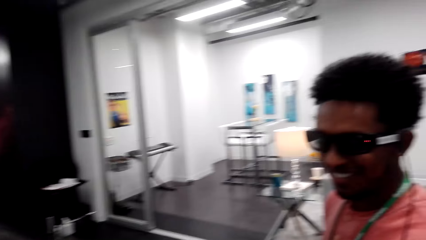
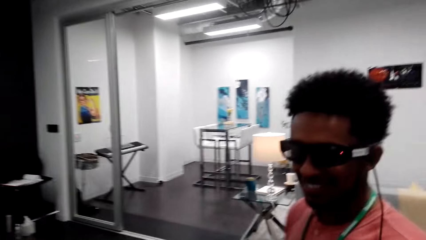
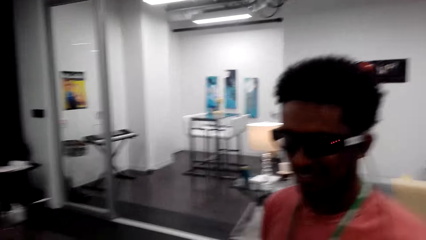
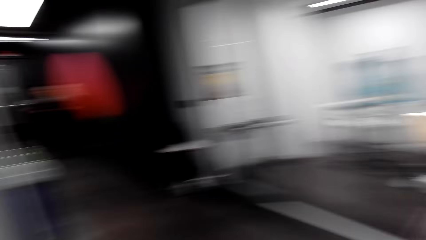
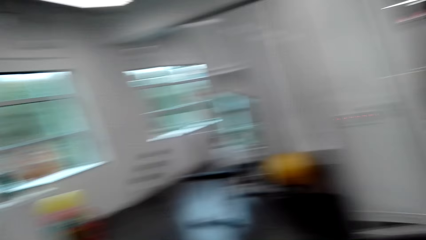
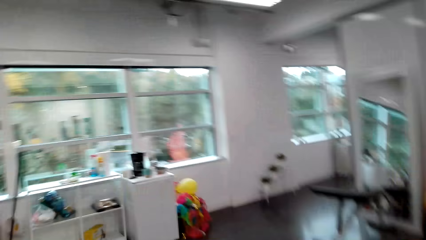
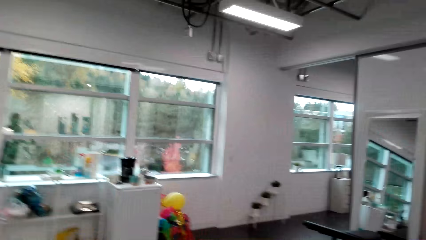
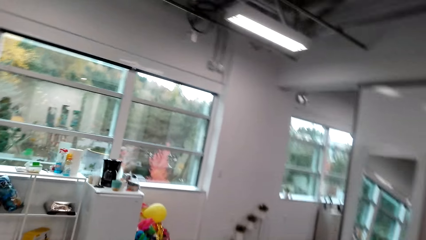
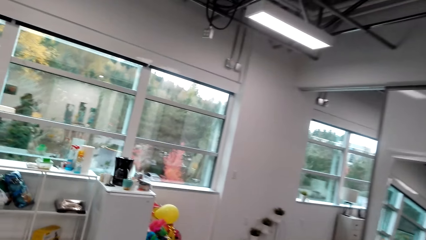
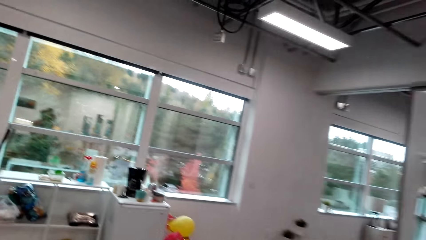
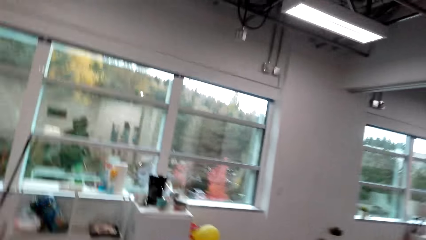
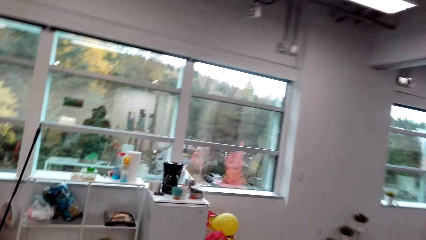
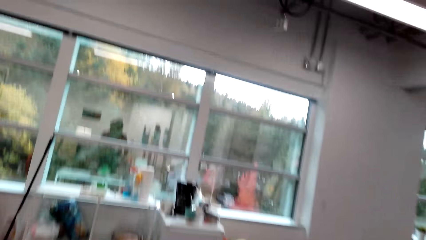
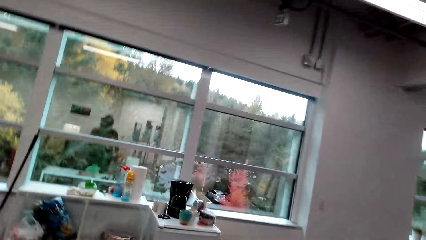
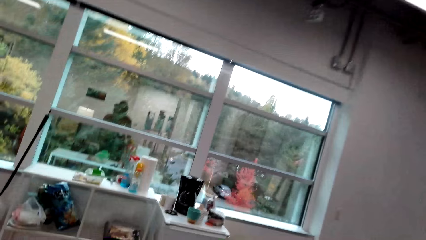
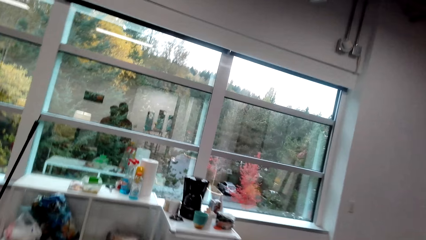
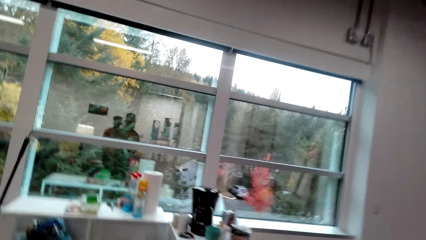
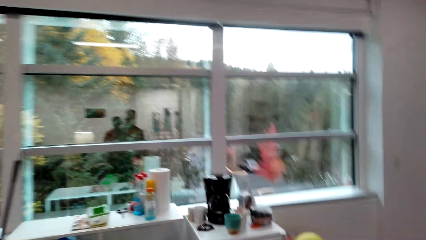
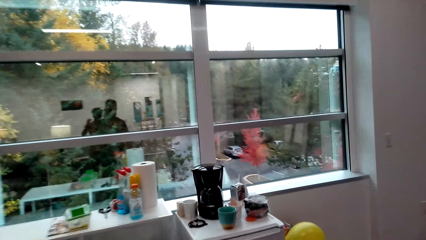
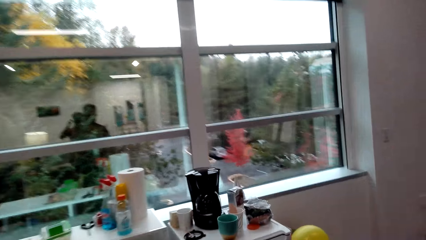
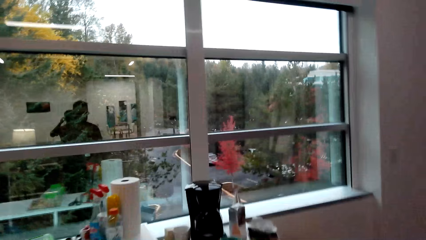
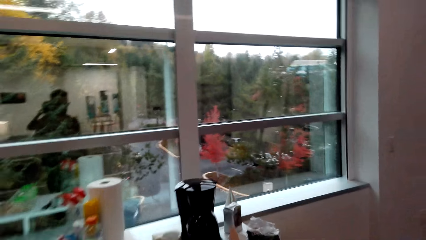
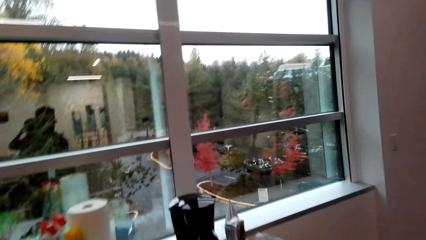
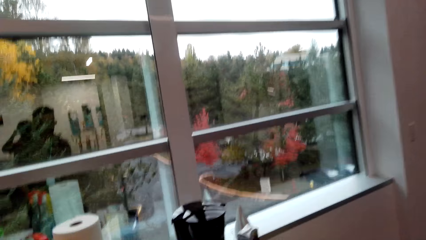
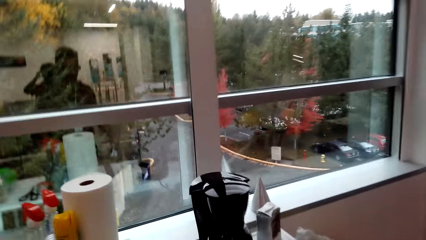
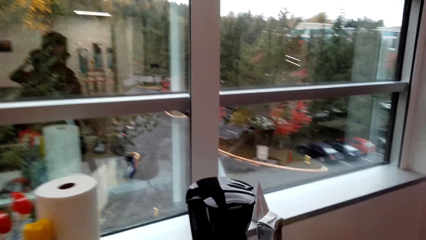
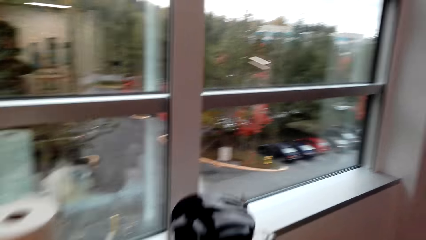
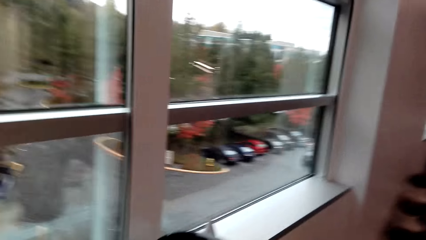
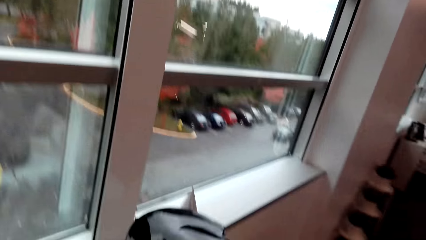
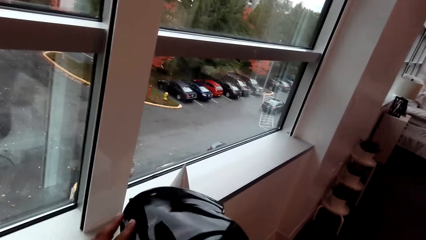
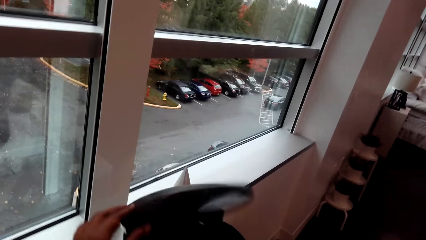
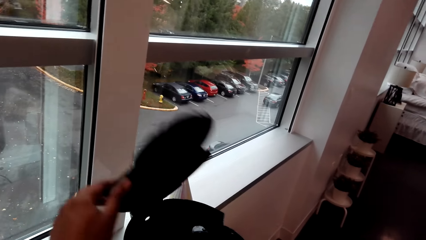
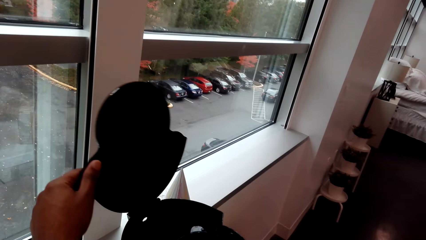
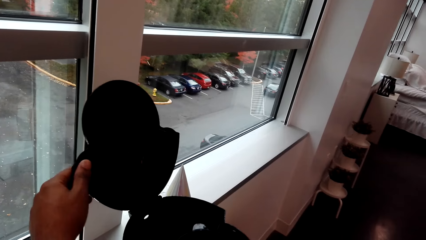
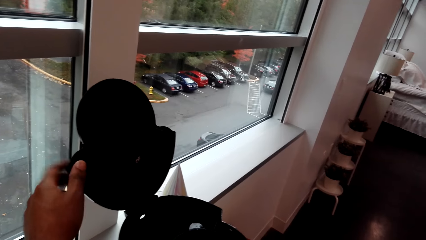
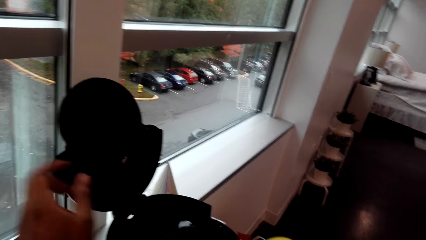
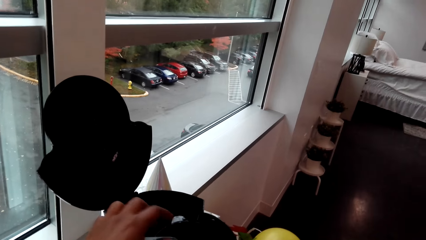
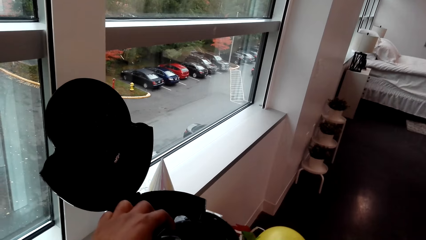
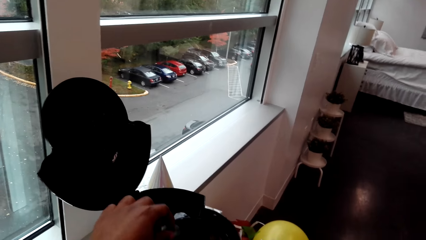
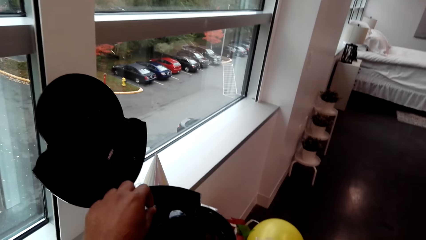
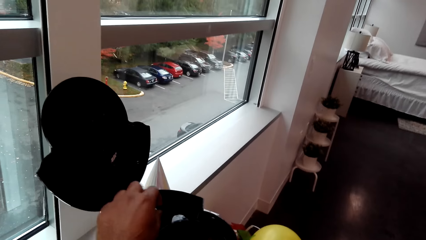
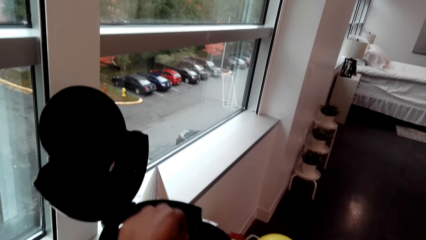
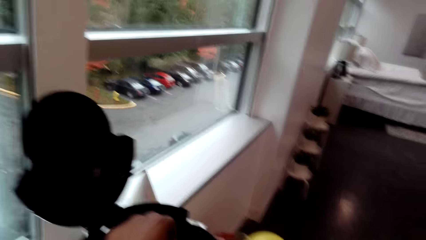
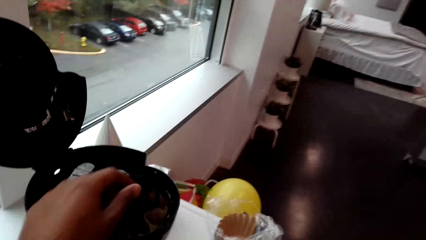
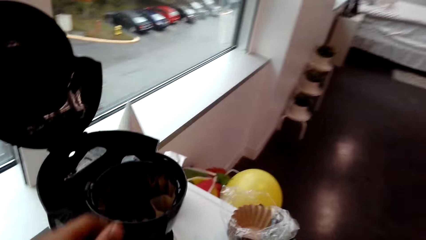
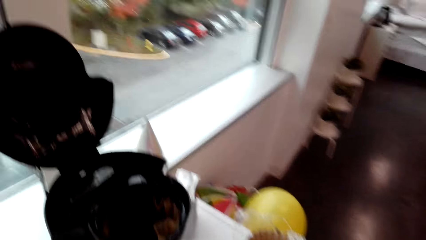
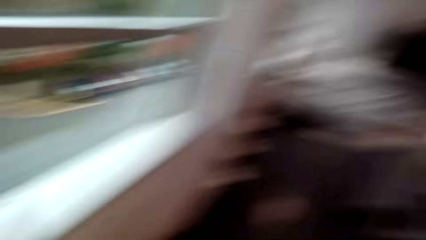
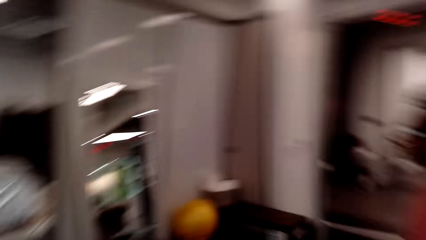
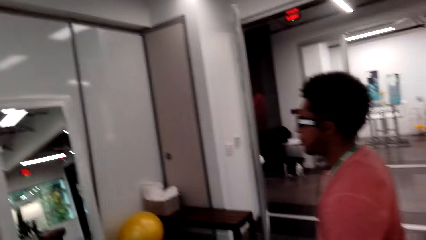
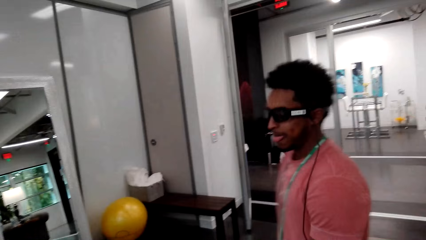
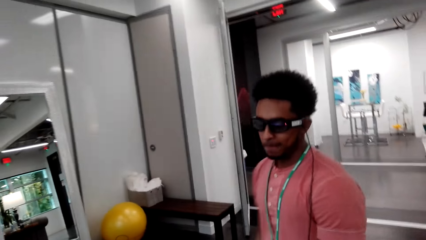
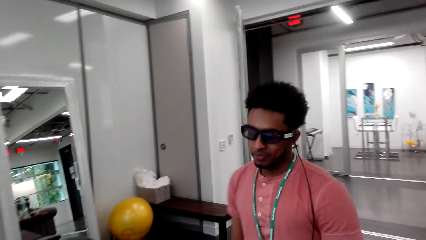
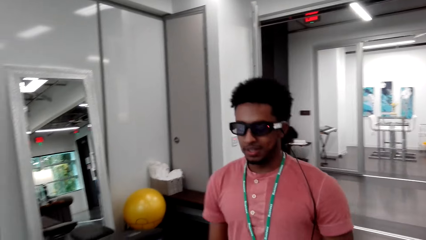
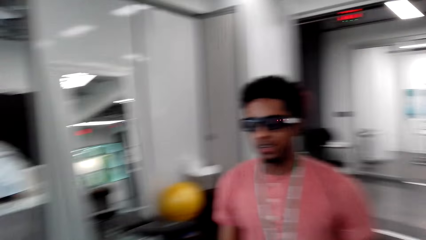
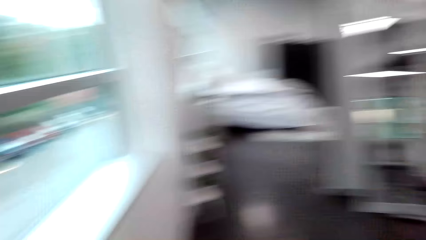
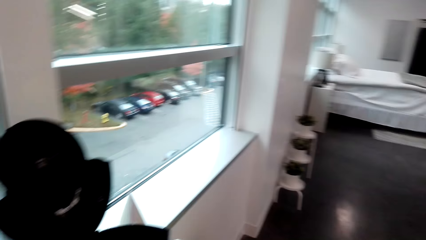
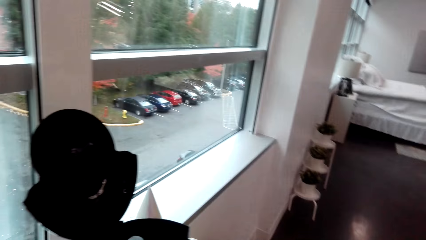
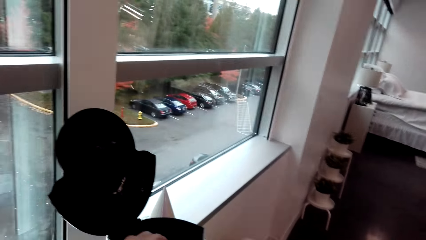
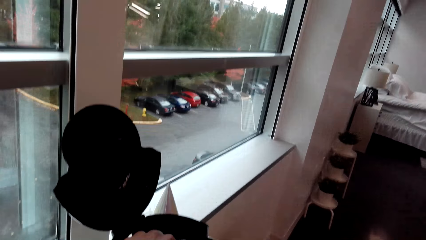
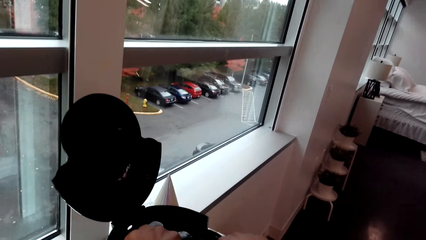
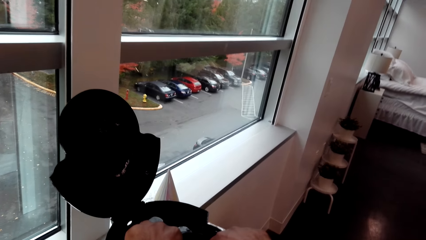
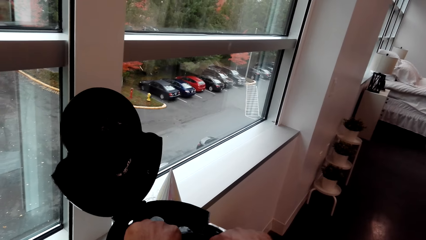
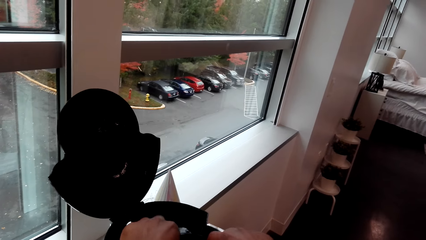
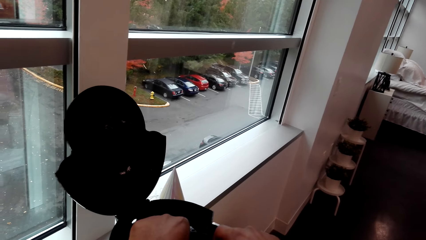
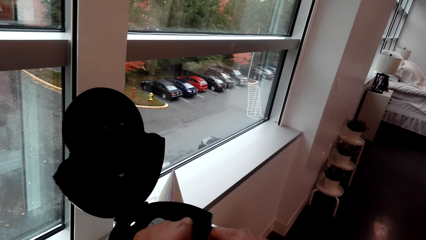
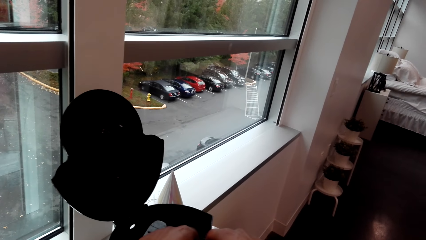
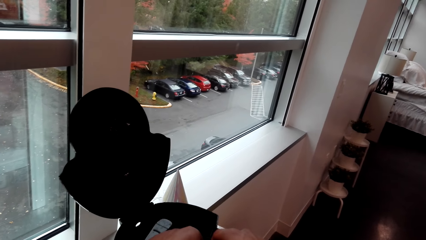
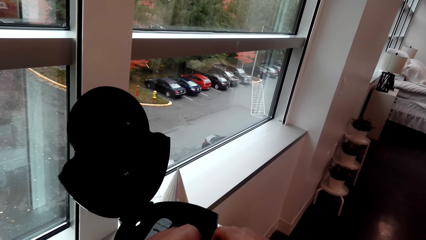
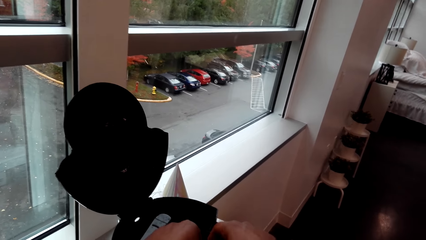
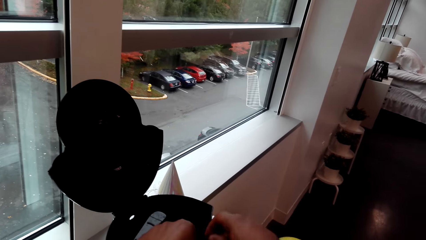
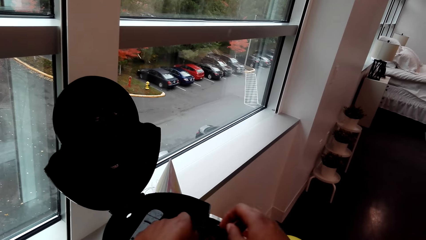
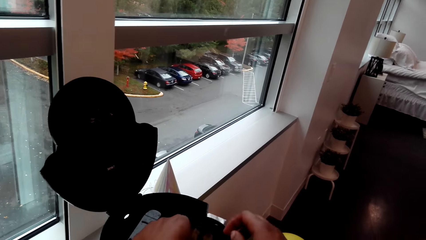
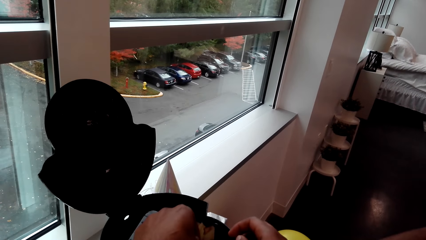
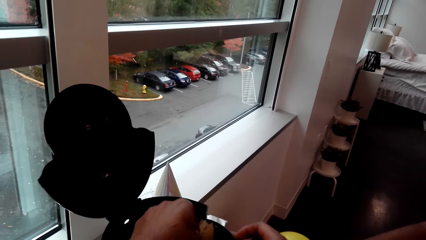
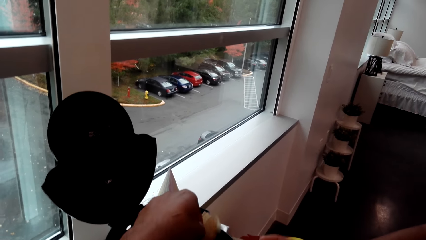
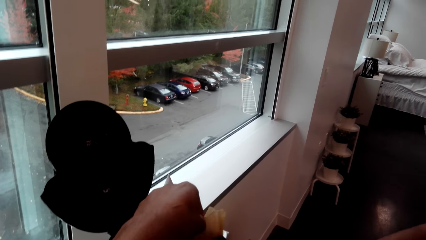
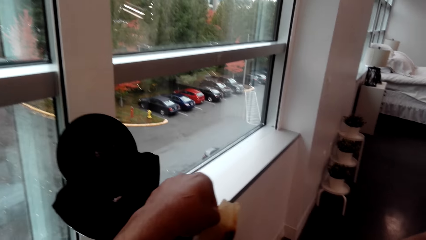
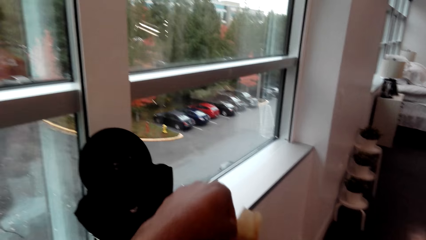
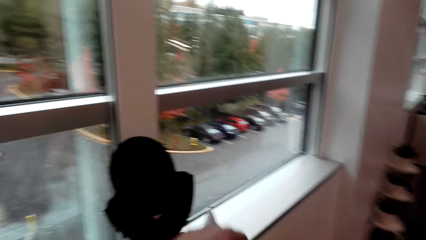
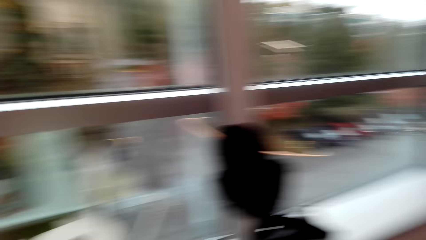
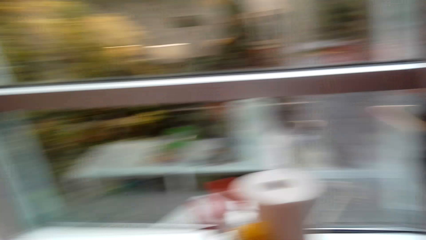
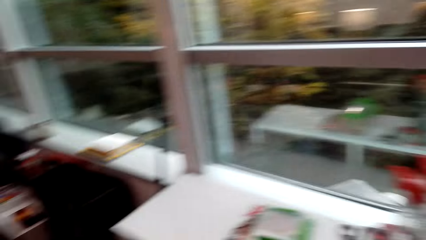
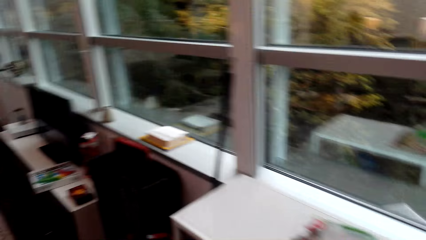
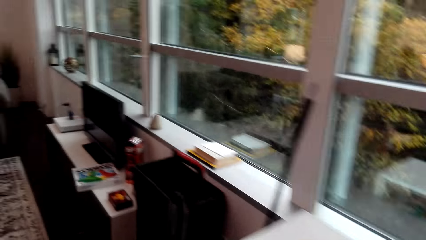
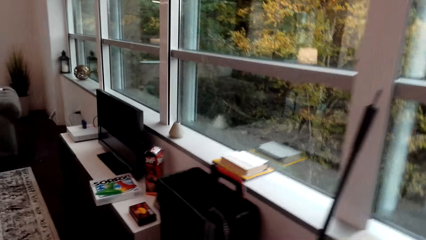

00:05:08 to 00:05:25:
The camera wearer looks at the man. They walk towards the coffee maker. They open the coffee maker with the left hand. They look at the man. They pick litter from the coffee maker.
